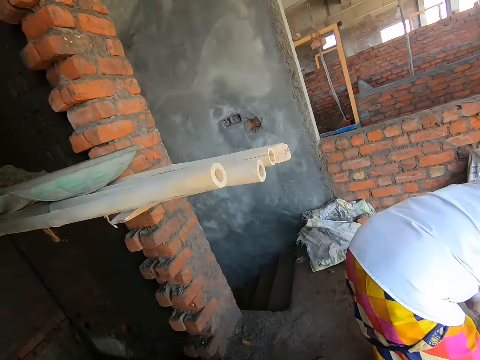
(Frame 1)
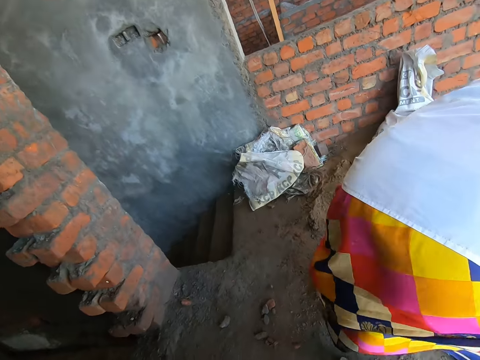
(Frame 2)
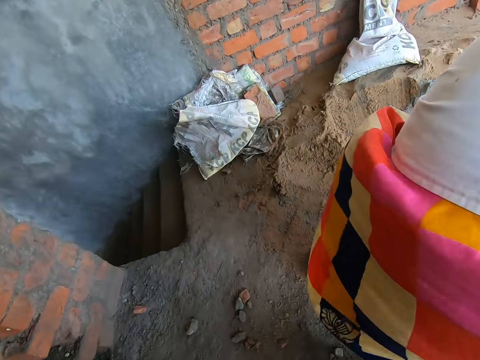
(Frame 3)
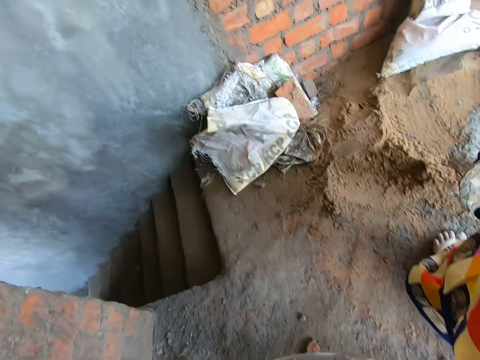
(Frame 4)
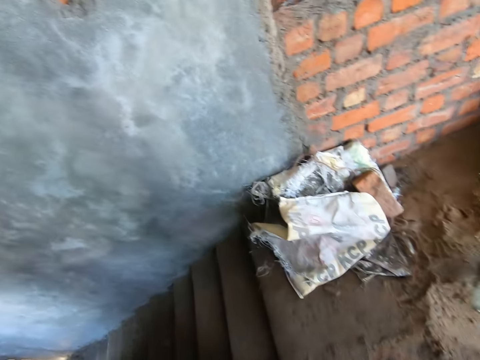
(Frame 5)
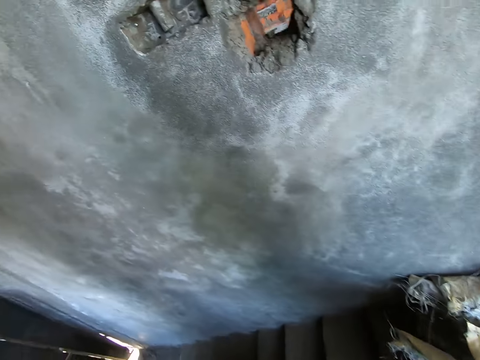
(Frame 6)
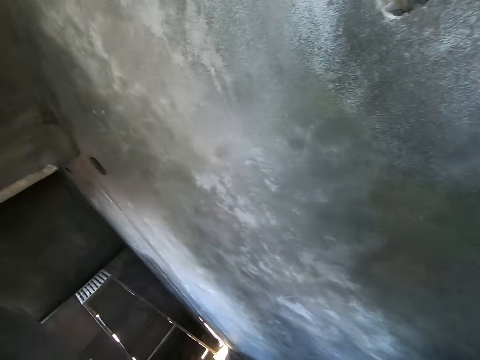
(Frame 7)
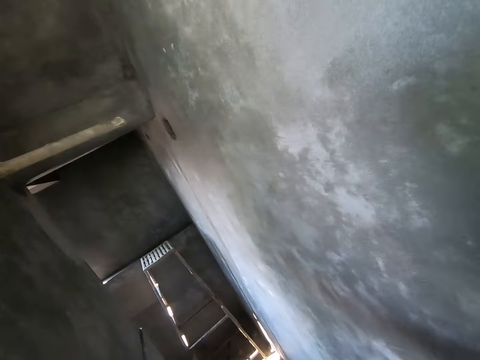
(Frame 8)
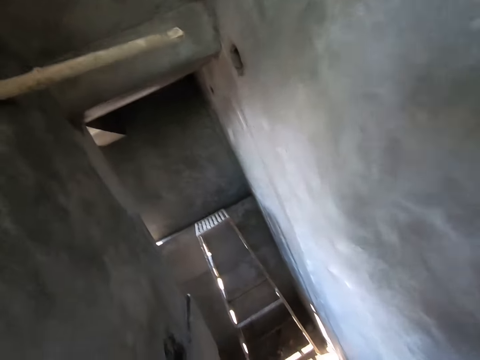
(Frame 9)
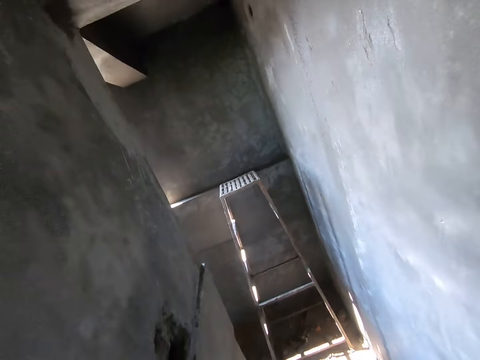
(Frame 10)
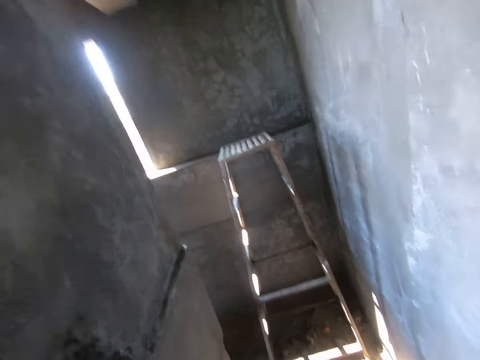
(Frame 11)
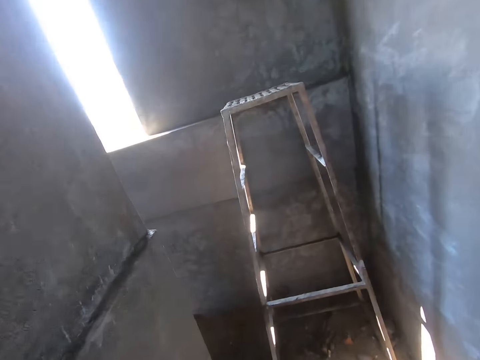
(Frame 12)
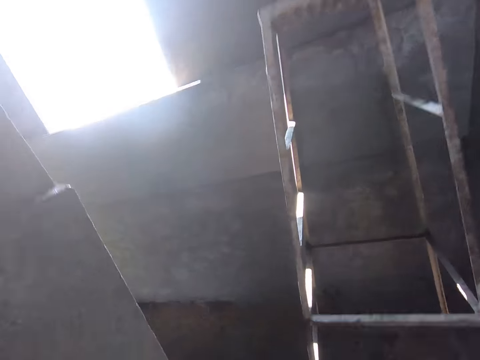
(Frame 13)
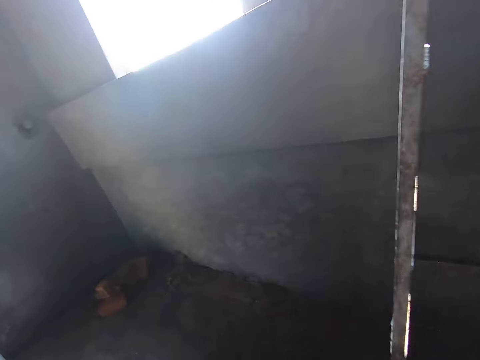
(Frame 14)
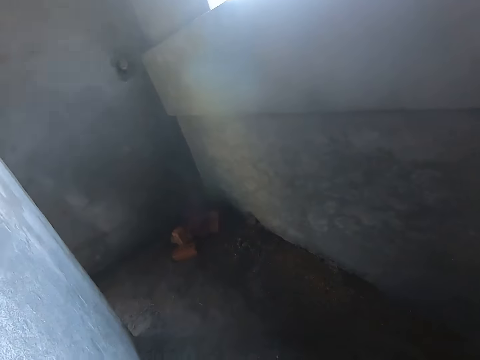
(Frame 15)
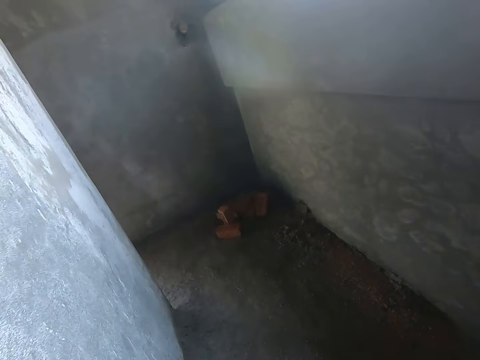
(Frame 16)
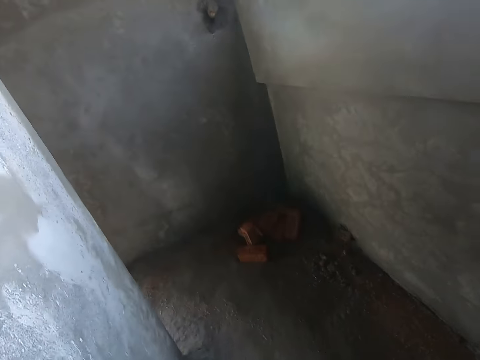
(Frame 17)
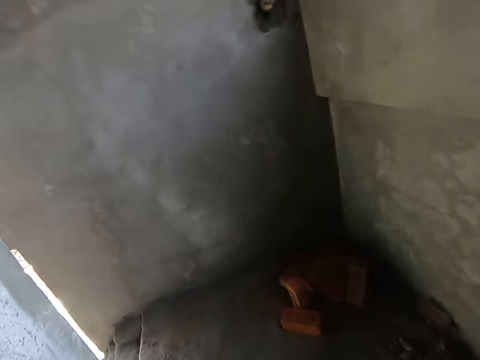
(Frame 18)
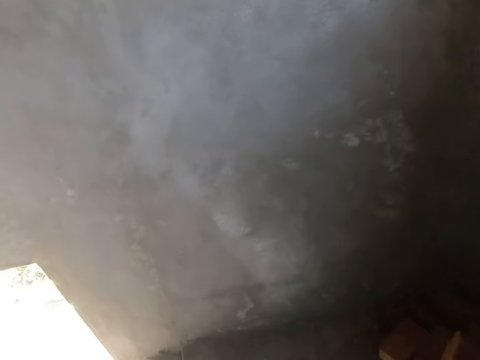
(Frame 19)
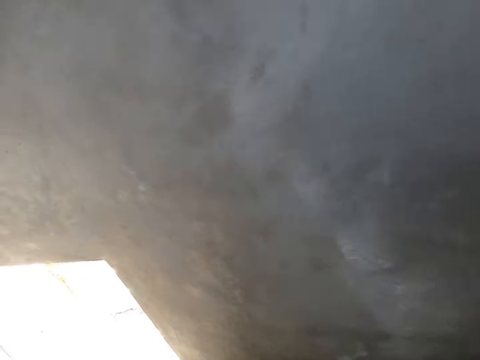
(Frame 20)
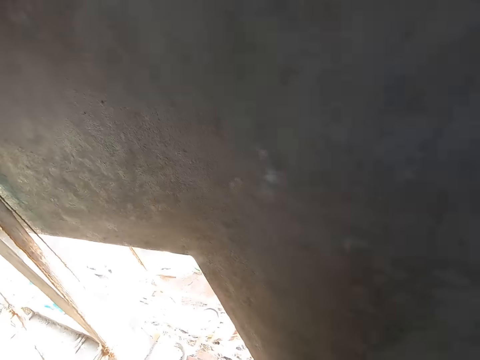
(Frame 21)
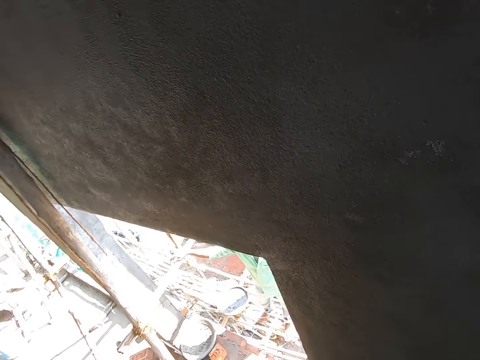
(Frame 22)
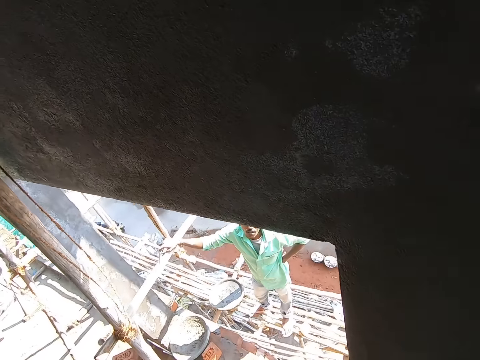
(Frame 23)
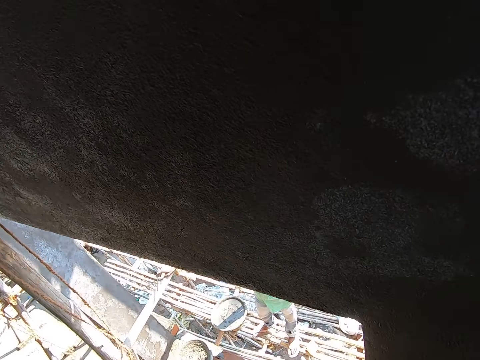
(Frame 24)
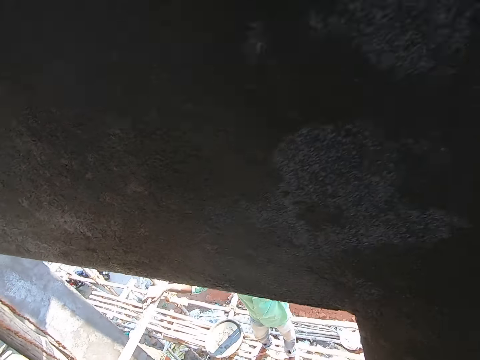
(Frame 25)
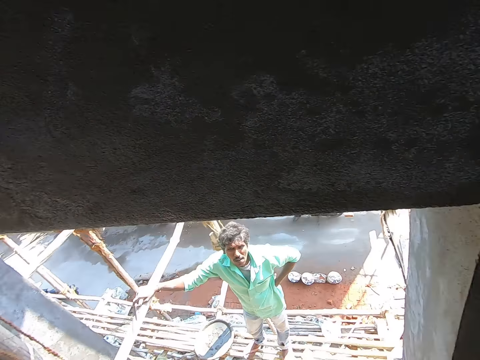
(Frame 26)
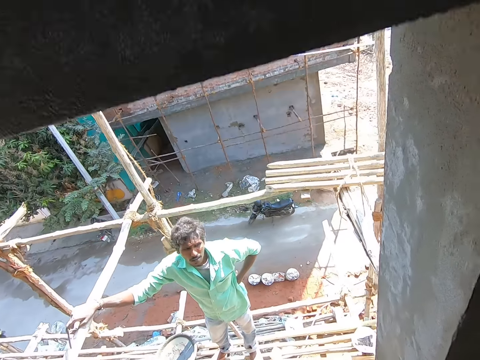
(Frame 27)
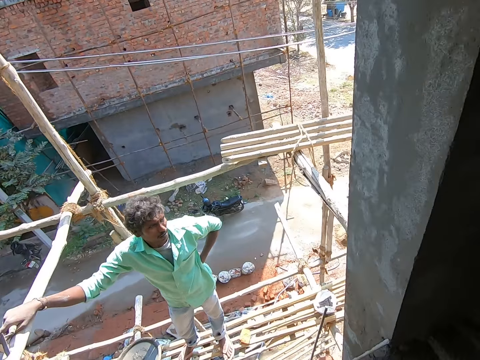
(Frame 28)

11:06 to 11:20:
The camera wearer walks down the staircase. A man holds a bamboo rod with his right hand.

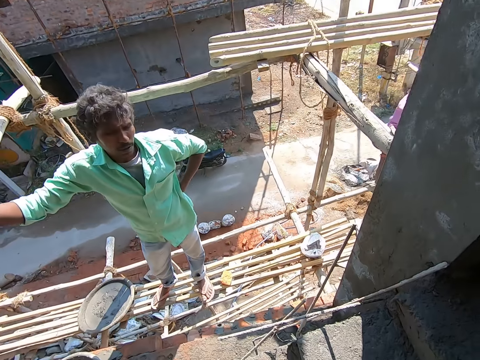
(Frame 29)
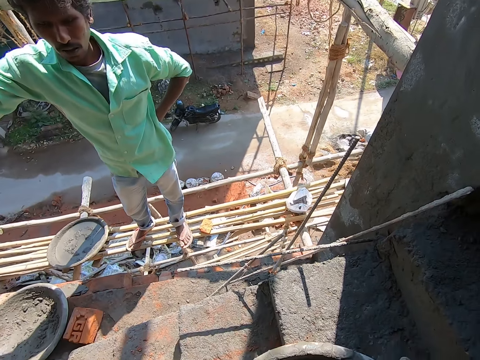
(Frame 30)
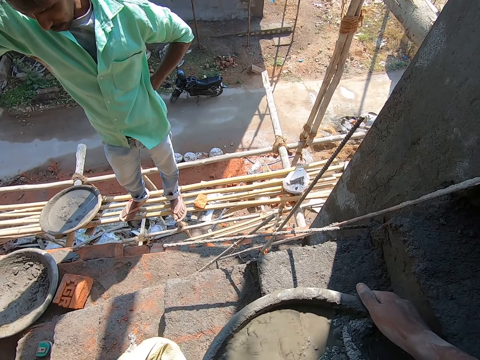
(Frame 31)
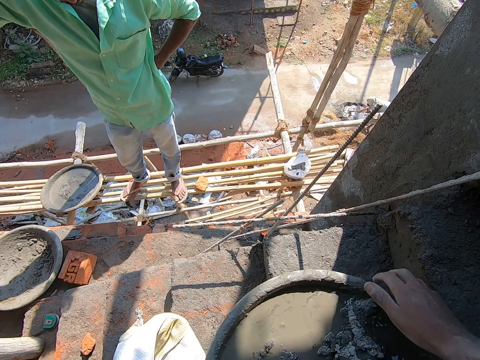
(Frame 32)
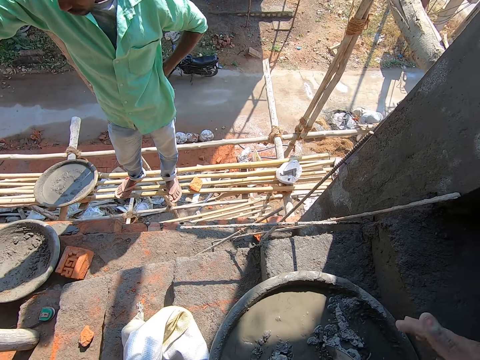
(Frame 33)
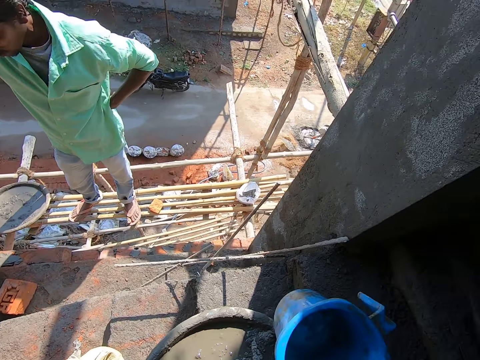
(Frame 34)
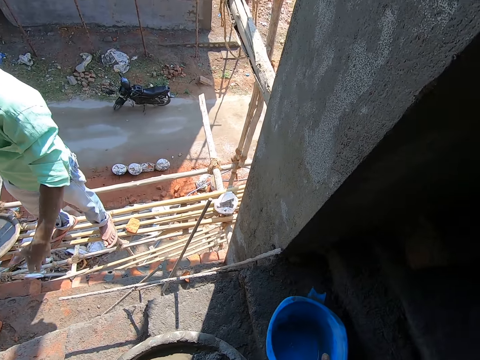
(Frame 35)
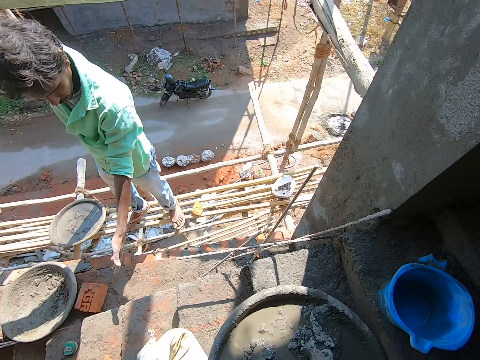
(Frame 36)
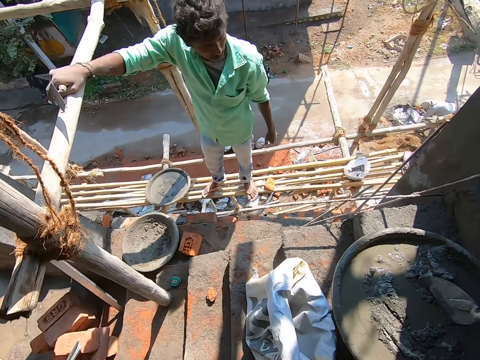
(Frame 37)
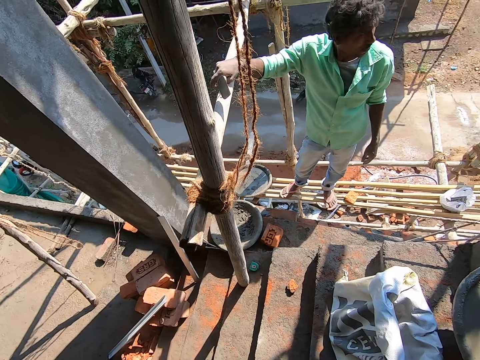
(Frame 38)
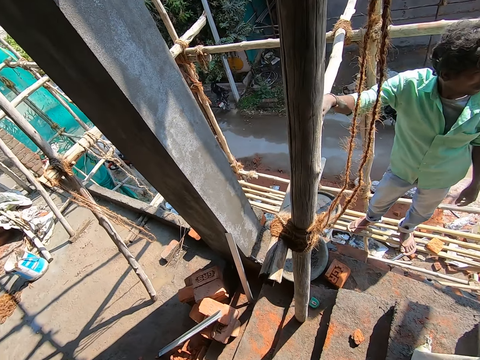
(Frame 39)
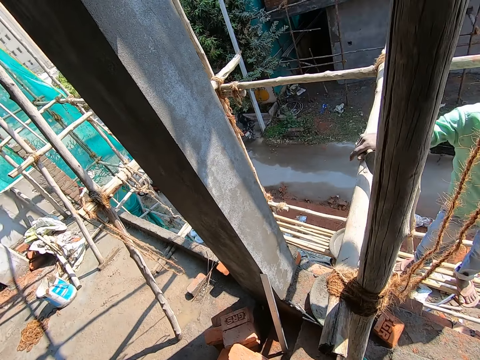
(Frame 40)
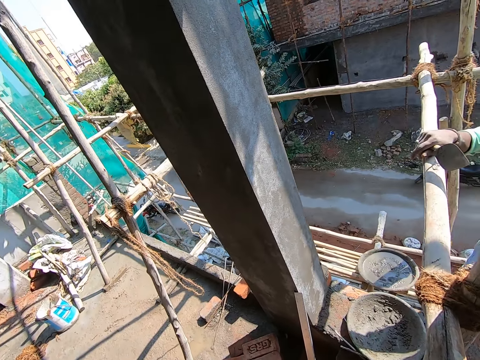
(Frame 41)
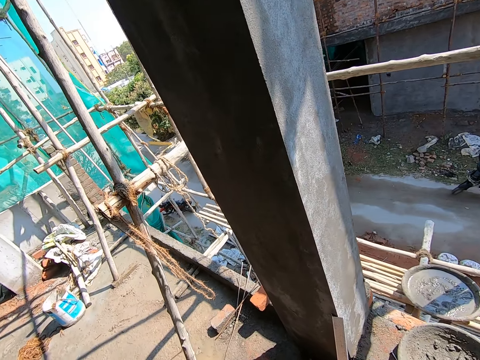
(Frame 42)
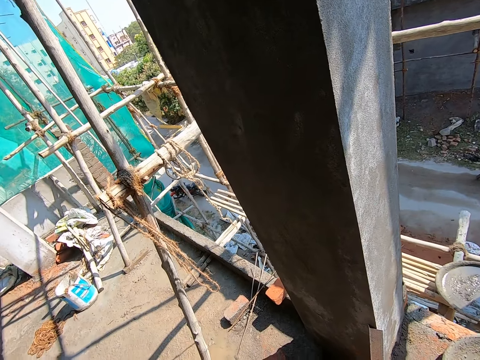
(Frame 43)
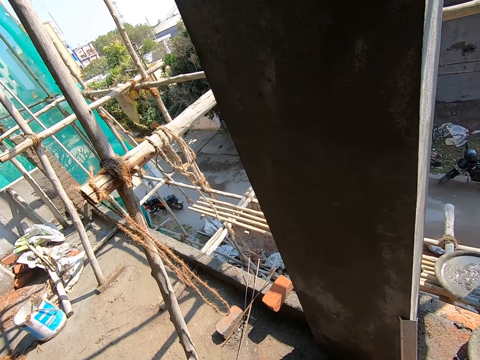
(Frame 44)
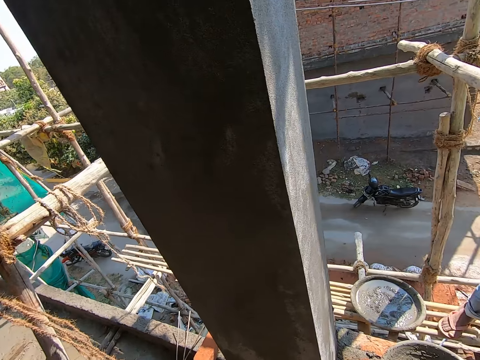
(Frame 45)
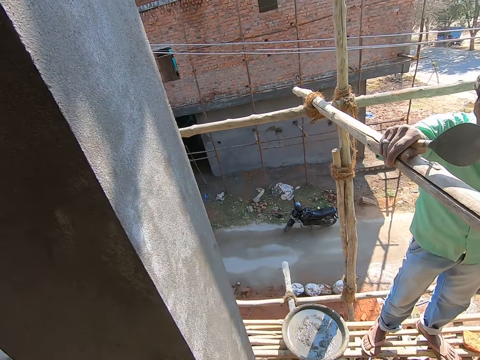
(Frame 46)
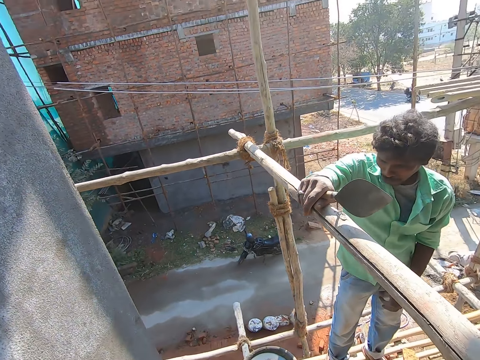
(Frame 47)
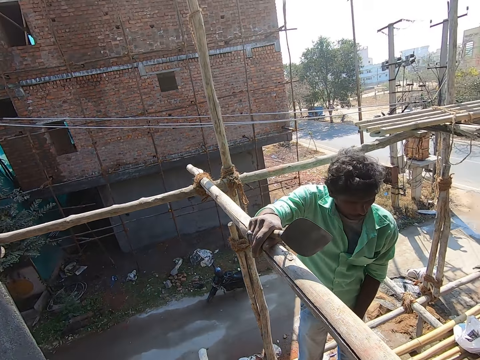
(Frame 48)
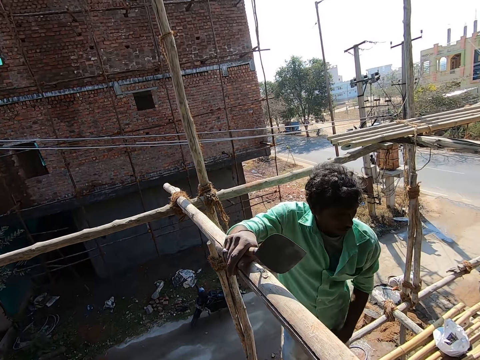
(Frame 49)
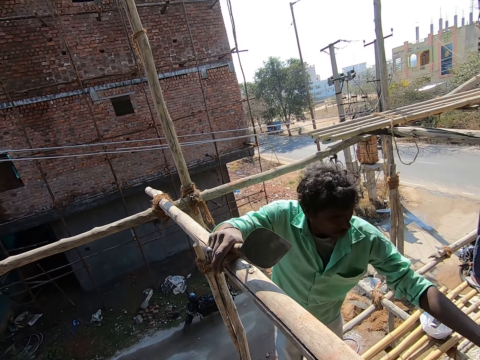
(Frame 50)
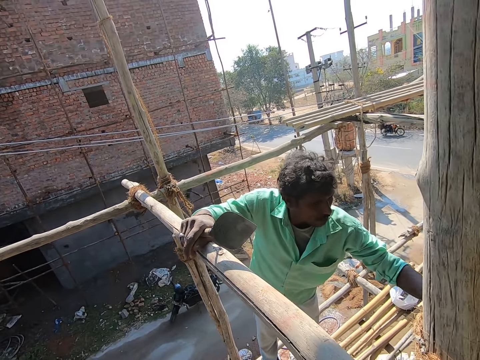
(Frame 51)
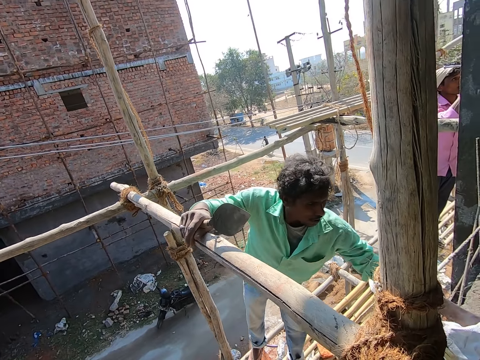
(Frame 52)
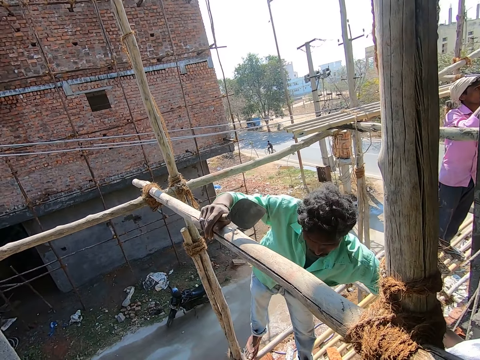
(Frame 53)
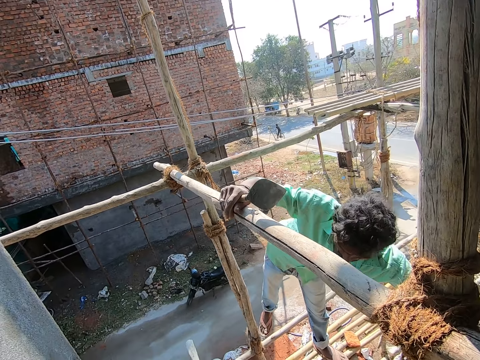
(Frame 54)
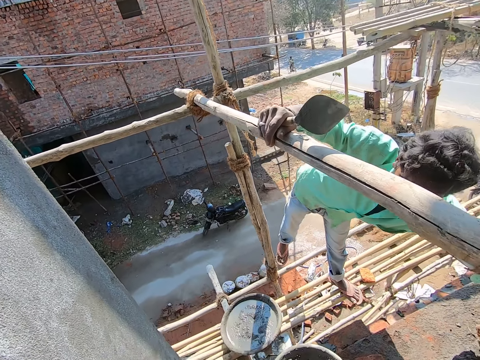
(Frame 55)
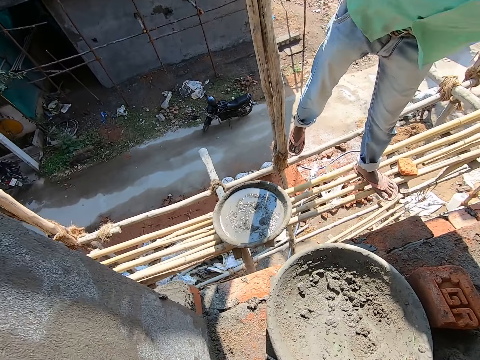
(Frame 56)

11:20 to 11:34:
The man converses with the camera wearer. The camera wearer places the bowl on the floor with his hands. He passes the cup from his left hand to his right hand. He places the cup on the floor with his right hand. He speaks with the man. Another man lays bricks on the wall with his hands.
